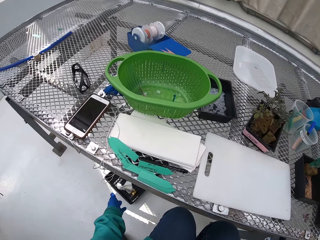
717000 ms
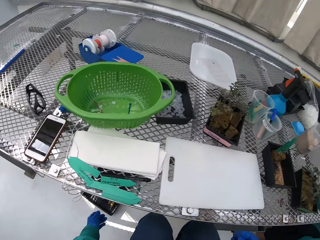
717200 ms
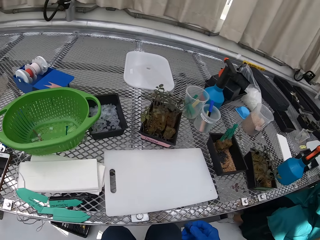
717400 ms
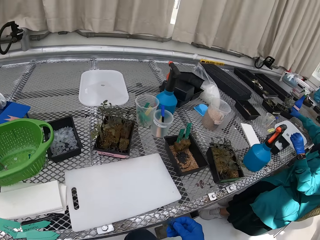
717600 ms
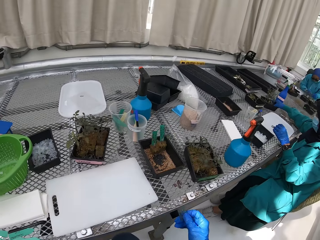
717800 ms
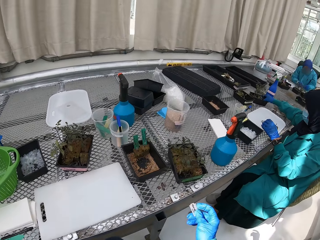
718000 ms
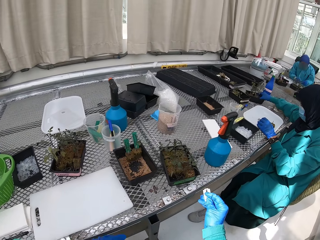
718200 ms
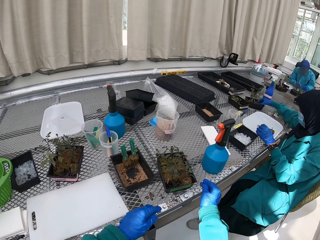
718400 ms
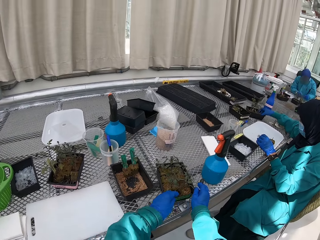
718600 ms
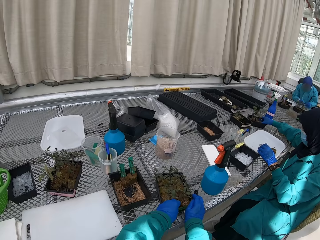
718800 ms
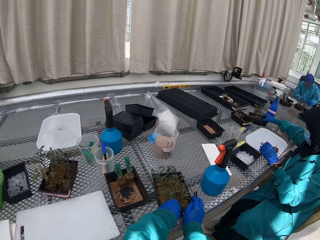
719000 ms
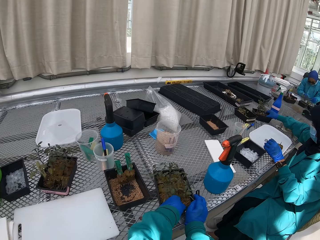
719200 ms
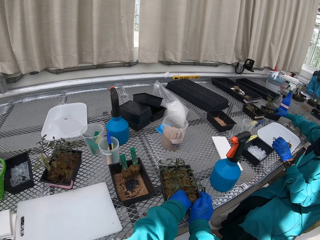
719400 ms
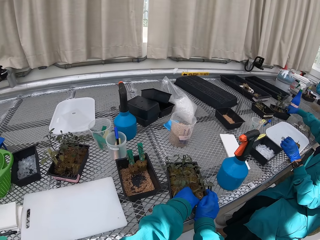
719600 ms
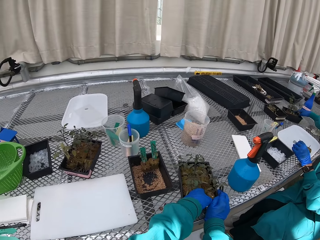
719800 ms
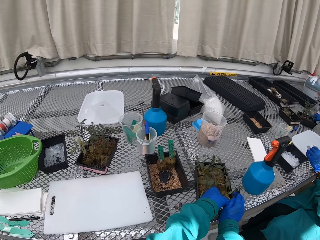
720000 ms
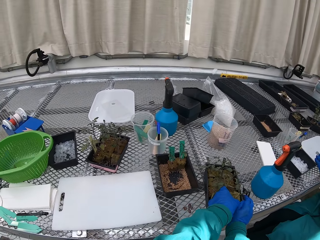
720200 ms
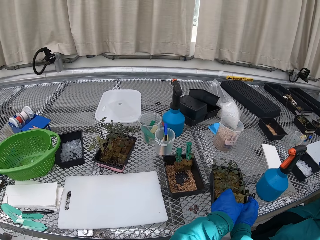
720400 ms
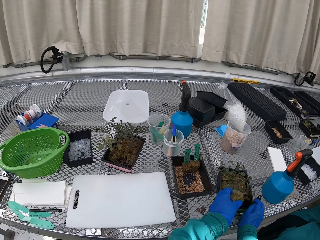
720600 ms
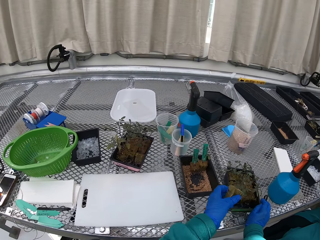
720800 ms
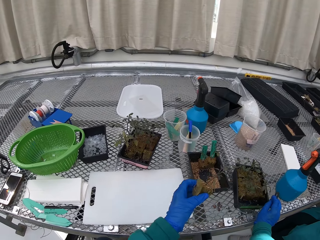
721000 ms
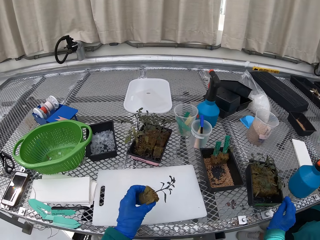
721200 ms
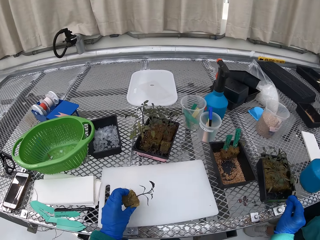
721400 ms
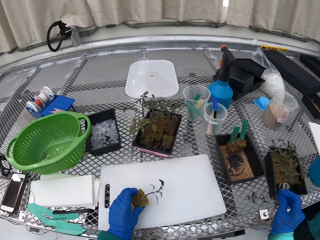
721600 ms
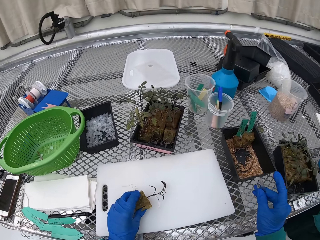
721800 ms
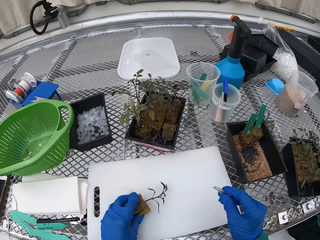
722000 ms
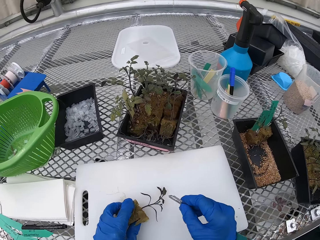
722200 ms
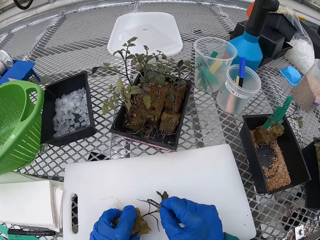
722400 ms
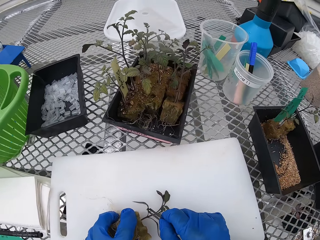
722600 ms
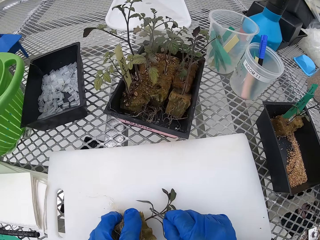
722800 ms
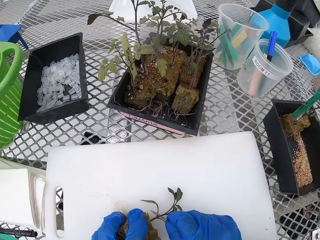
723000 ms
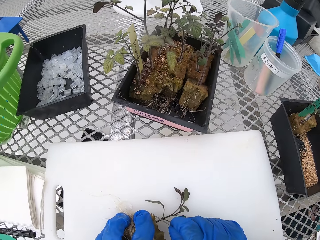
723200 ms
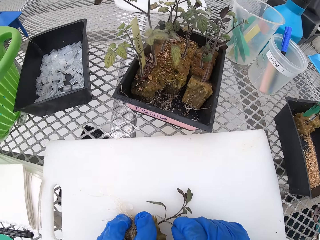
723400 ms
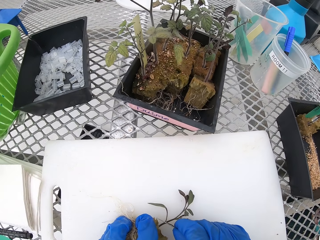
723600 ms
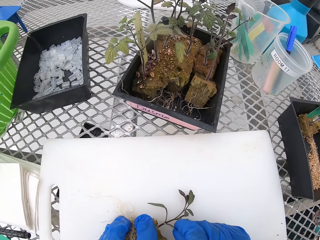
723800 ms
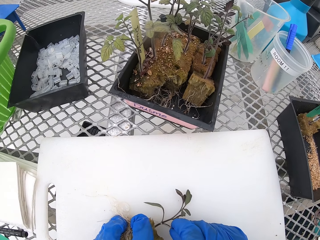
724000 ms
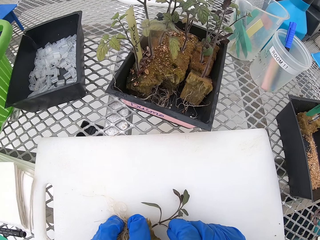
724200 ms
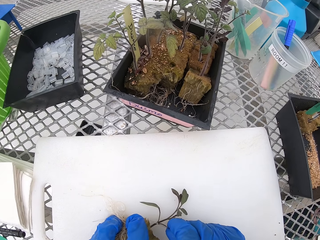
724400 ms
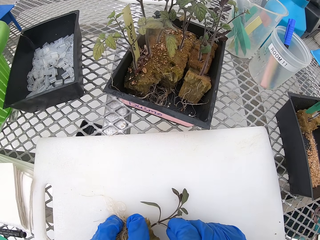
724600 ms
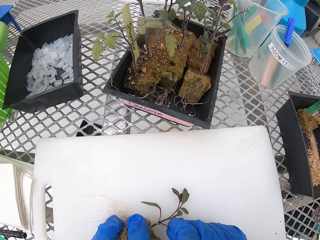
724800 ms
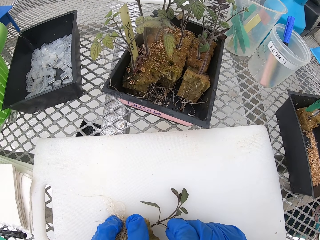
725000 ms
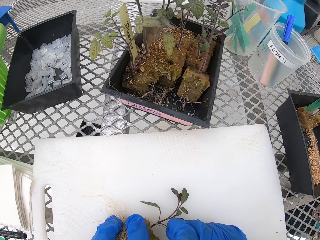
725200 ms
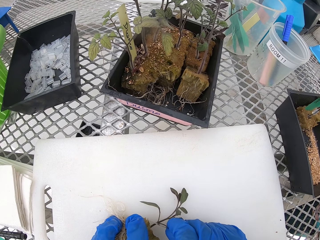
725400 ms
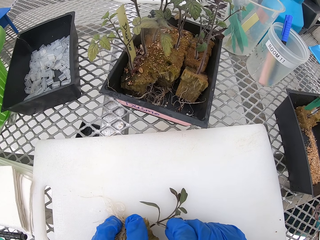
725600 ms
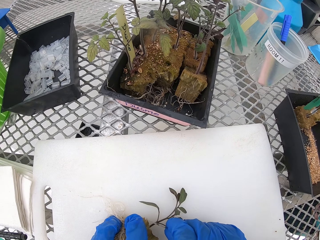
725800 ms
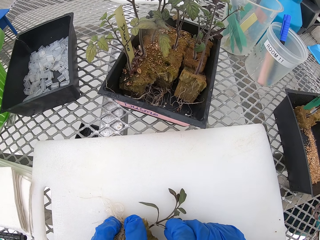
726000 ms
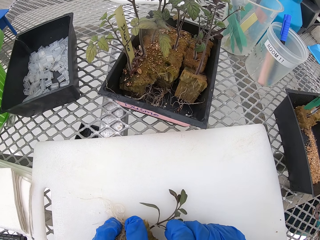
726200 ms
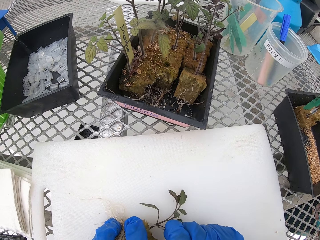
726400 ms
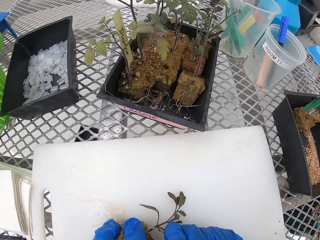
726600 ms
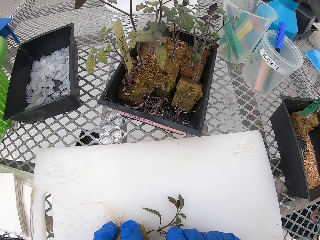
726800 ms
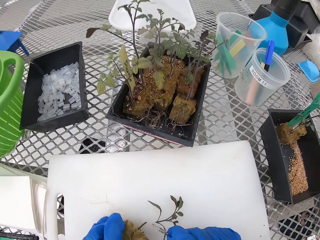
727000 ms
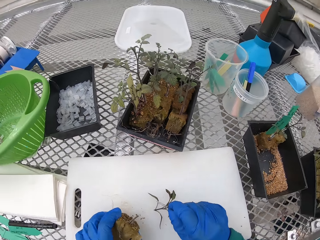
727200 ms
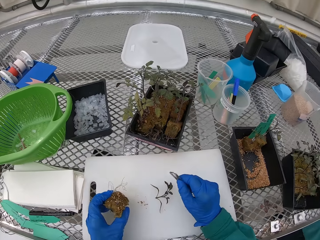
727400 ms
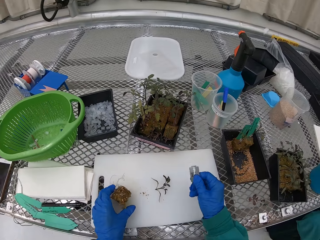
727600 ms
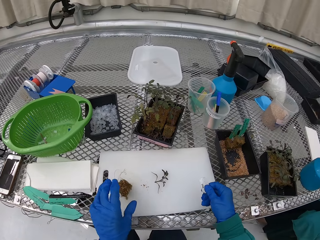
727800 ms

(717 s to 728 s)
The camera wearer throws the tissue in the bin. They pick up a seedling or plant from the container. They cut the plant. They prune the seedling.

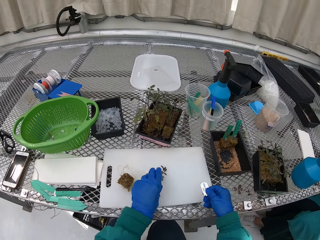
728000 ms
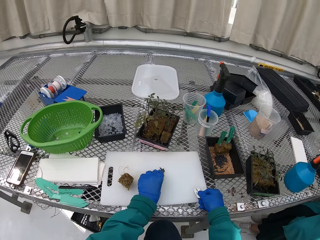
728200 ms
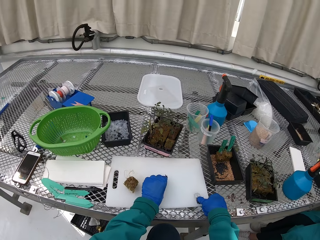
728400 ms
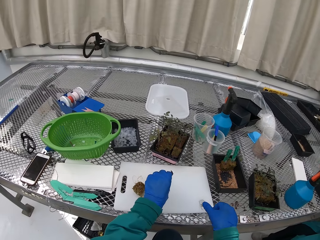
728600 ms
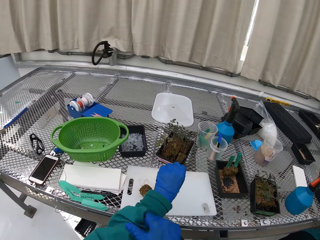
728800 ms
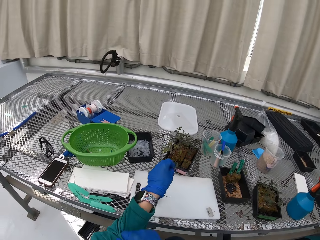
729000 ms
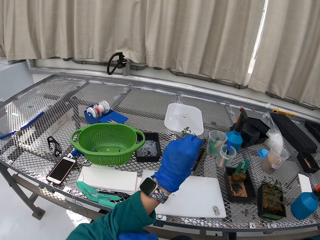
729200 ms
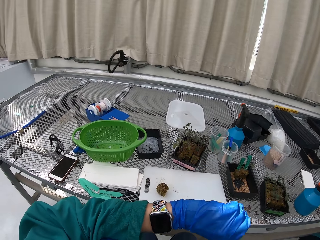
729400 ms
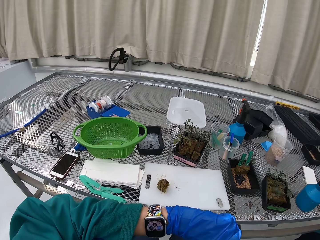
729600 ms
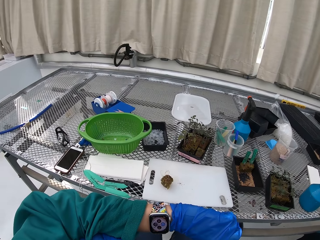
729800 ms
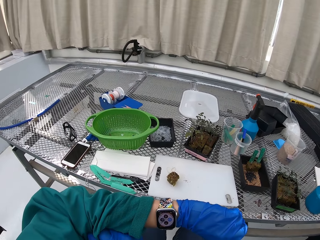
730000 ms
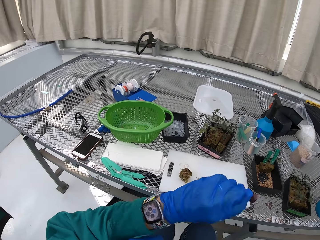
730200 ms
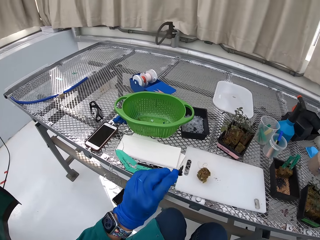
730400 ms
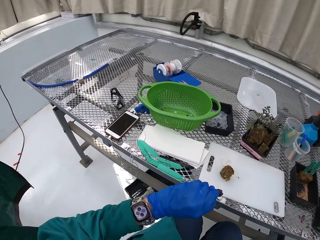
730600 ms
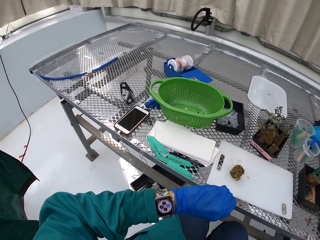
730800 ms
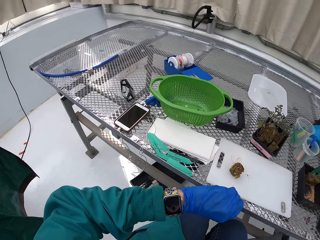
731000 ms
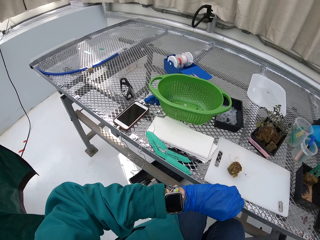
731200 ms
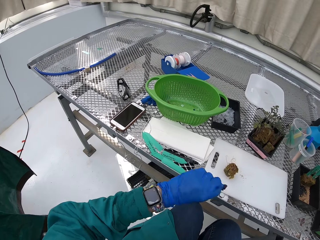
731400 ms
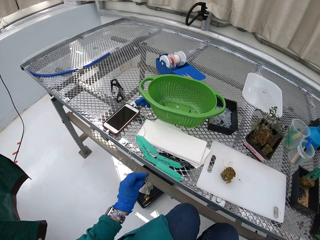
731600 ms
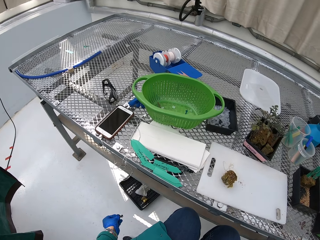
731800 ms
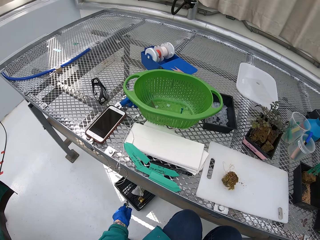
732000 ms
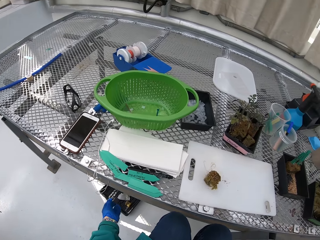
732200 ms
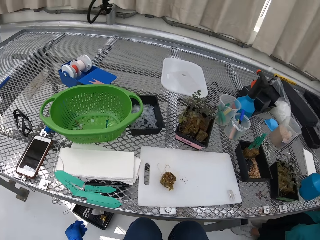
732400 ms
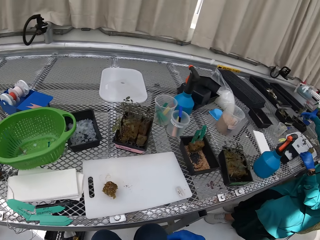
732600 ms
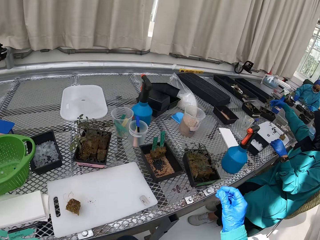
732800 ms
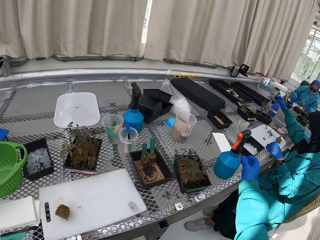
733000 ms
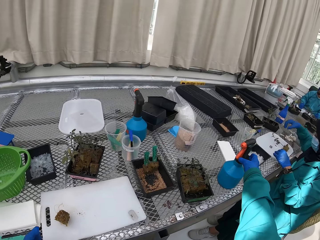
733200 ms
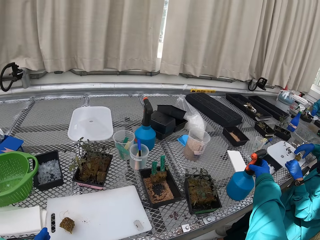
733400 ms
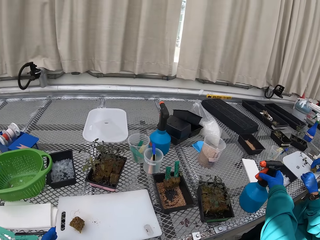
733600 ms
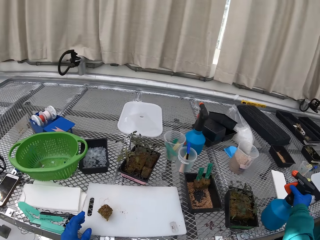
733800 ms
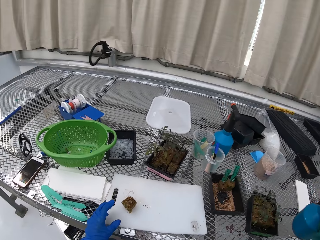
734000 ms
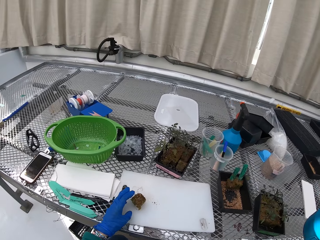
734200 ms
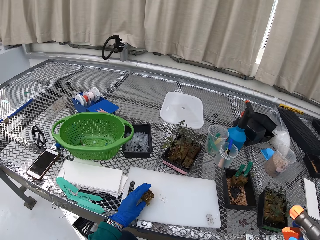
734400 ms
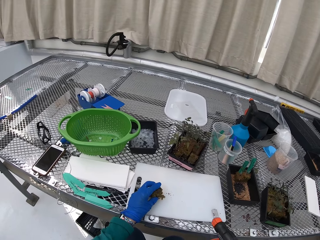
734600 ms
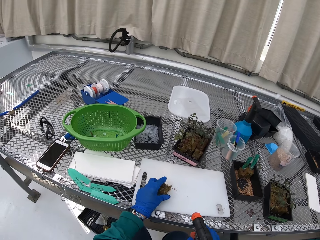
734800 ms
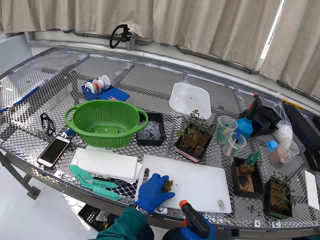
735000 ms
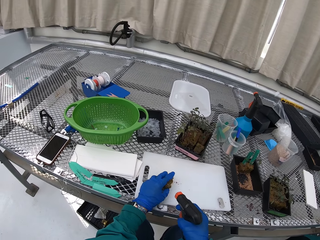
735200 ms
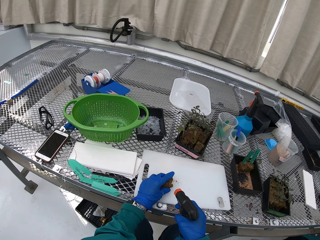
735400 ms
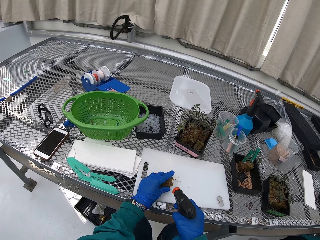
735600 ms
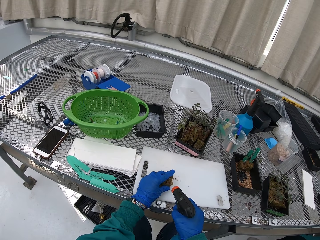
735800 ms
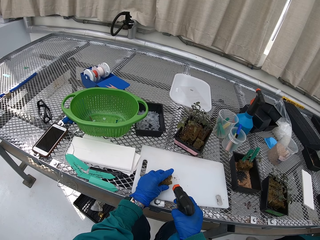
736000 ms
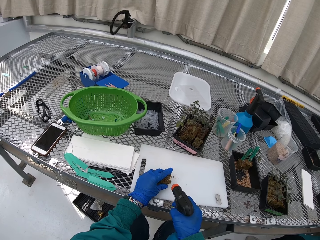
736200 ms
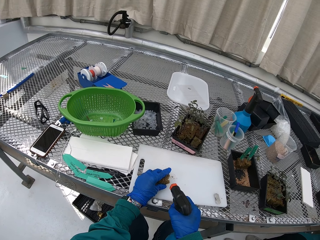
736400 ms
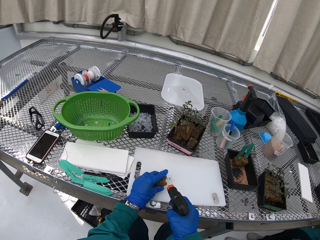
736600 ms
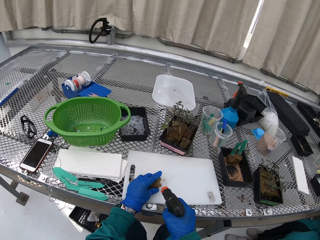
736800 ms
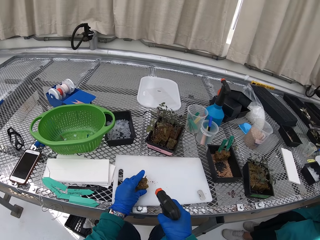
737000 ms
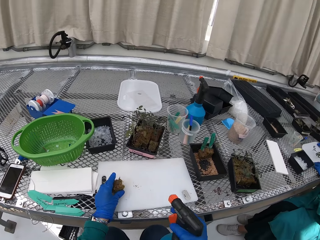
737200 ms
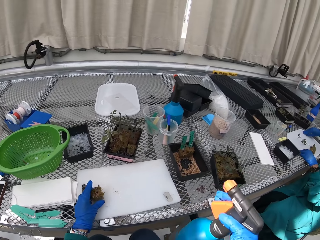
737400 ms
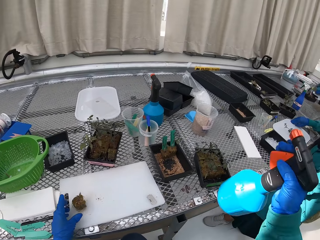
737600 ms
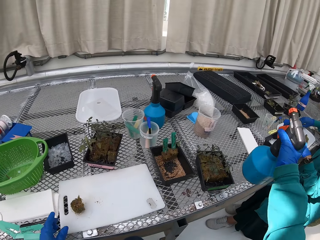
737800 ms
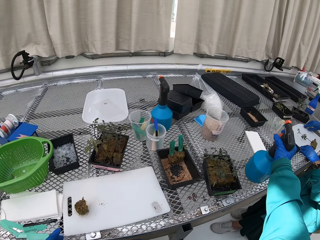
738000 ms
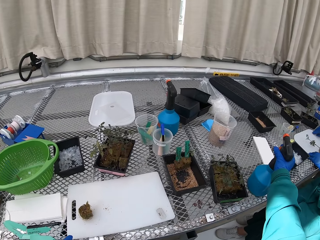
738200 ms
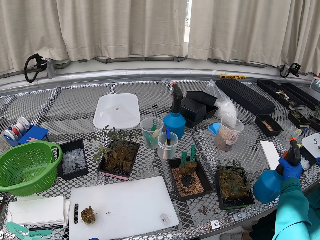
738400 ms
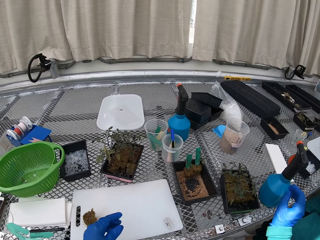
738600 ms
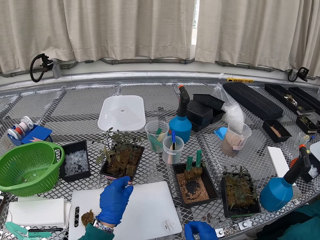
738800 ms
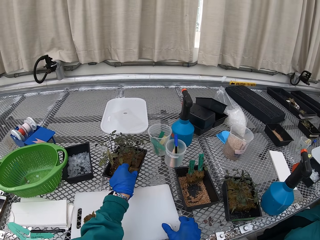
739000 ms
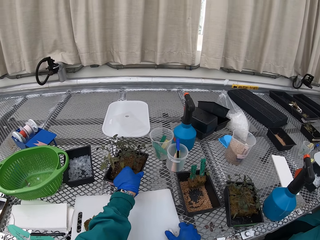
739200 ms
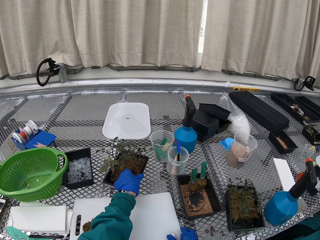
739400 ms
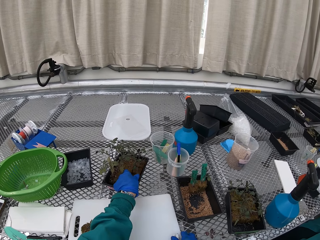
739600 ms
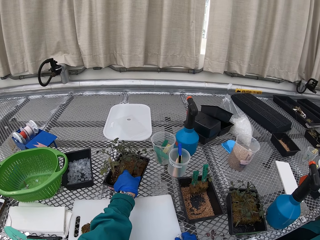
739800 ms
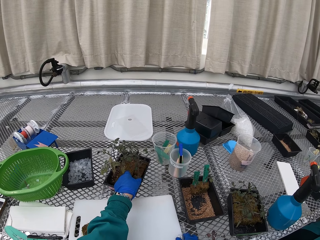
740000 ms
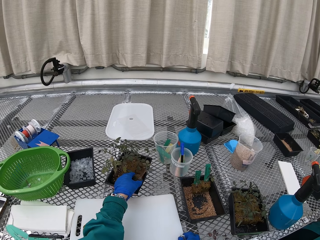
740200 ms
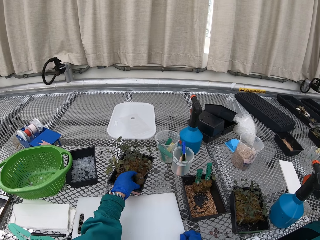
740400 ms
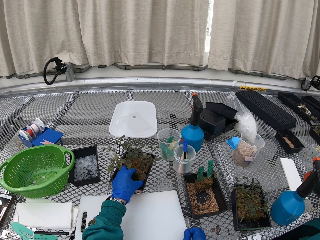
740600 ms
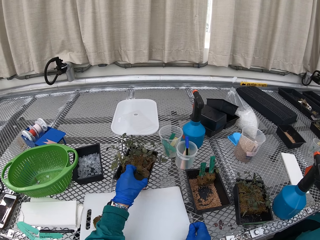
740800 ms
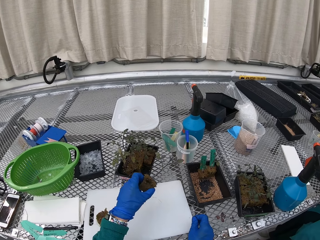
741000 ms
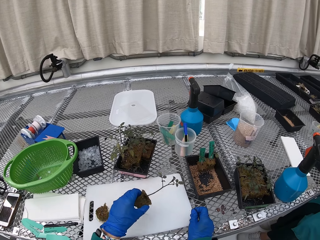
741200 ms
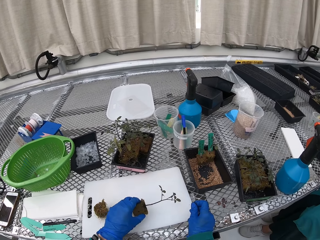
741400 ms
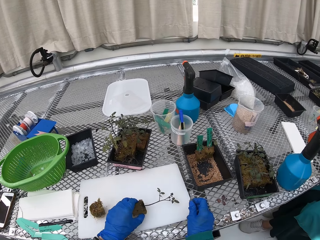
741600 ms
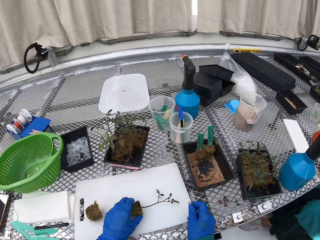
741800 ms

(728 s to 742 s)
The camera wearer puts the blade down. She checks her wrist watch. She throws the part of the plant in the bin. She picks up the sprinkle bottle. She sprays the stem. She places the sprinkle bottle on the table. She picks up a seedling from the container.
